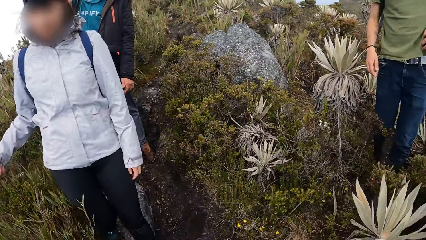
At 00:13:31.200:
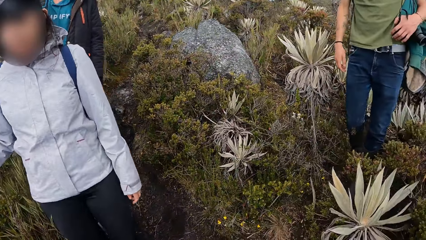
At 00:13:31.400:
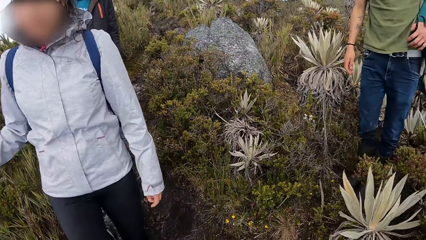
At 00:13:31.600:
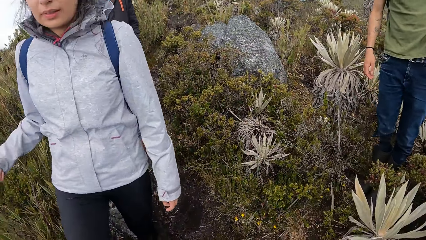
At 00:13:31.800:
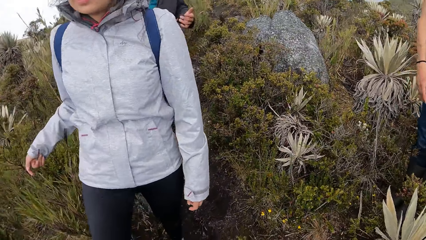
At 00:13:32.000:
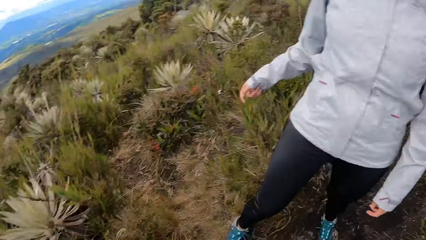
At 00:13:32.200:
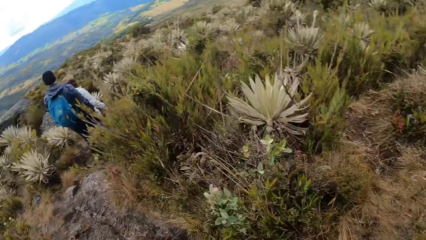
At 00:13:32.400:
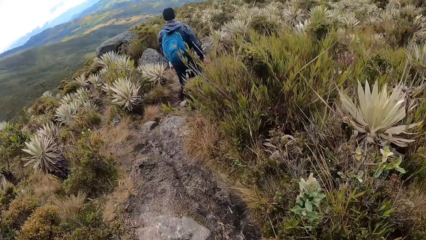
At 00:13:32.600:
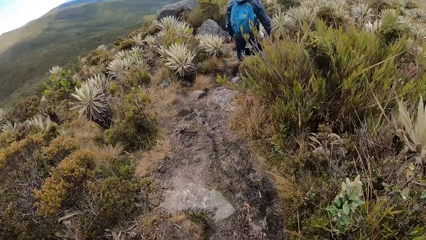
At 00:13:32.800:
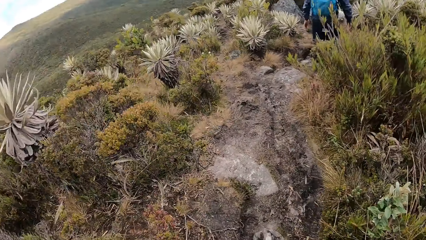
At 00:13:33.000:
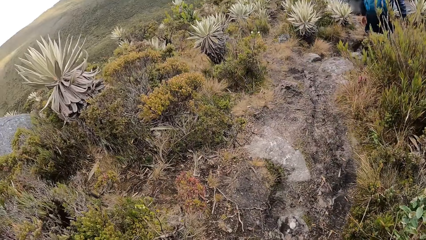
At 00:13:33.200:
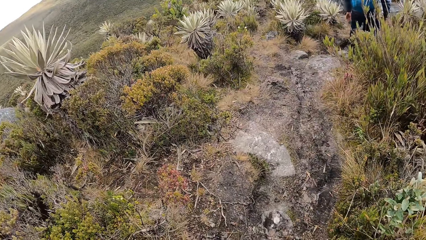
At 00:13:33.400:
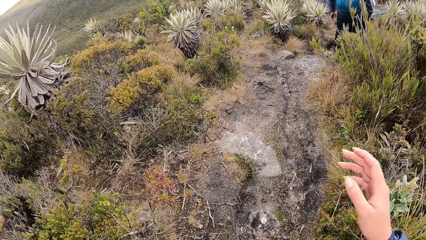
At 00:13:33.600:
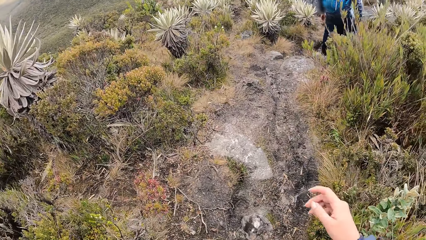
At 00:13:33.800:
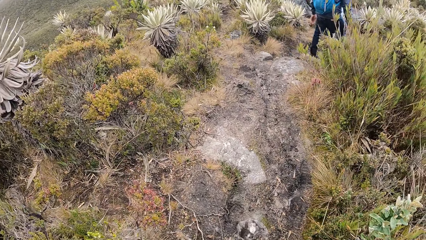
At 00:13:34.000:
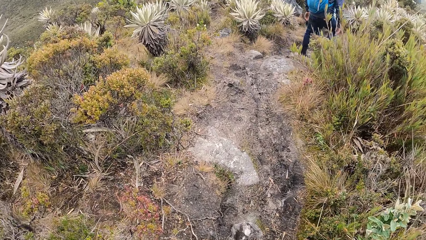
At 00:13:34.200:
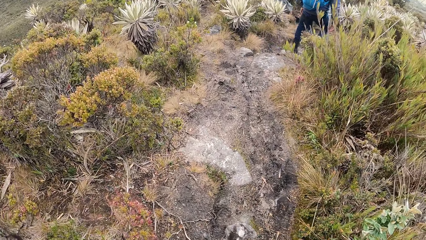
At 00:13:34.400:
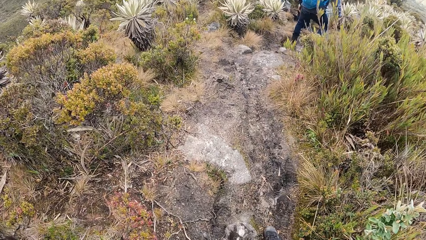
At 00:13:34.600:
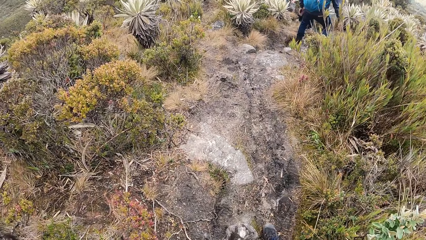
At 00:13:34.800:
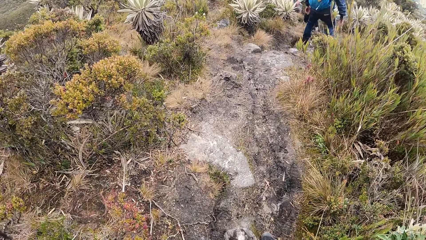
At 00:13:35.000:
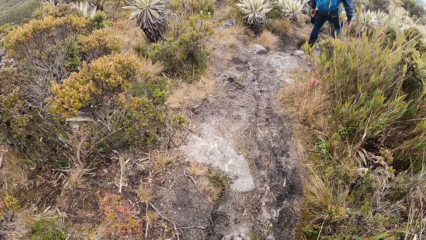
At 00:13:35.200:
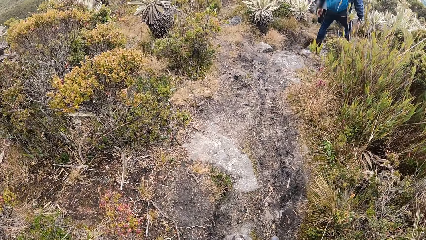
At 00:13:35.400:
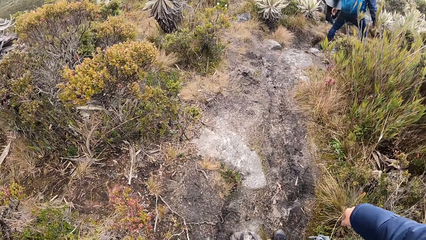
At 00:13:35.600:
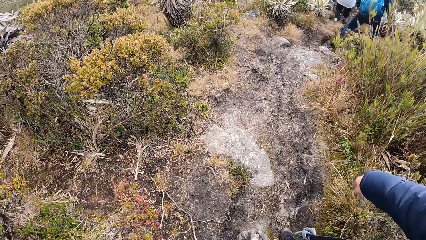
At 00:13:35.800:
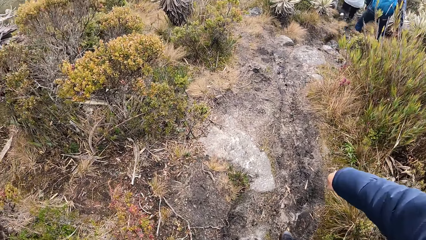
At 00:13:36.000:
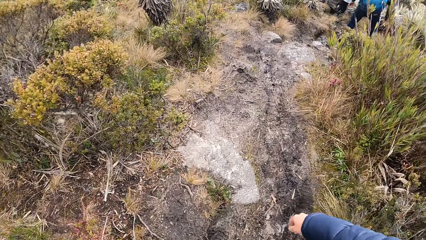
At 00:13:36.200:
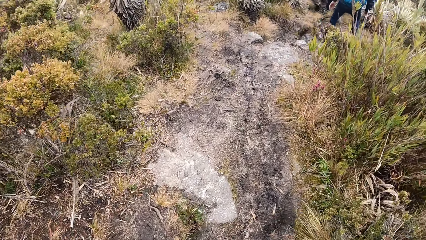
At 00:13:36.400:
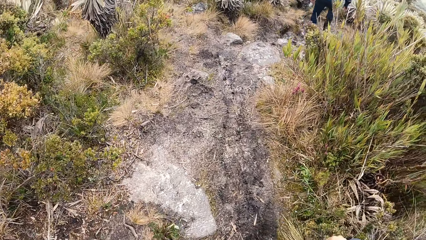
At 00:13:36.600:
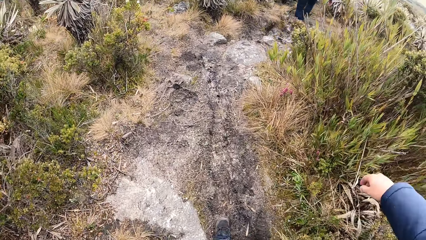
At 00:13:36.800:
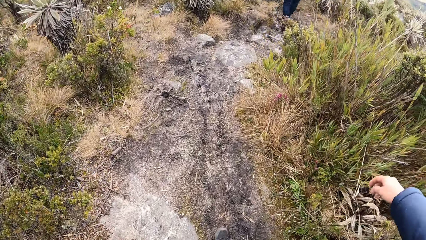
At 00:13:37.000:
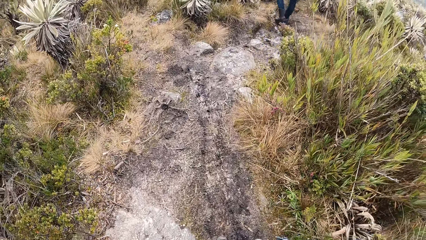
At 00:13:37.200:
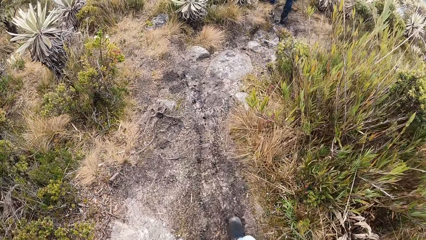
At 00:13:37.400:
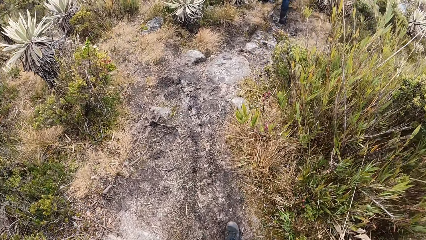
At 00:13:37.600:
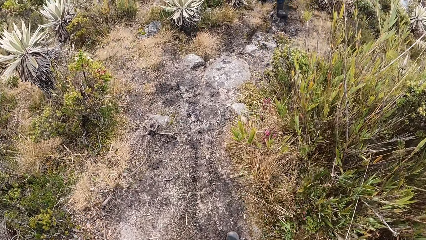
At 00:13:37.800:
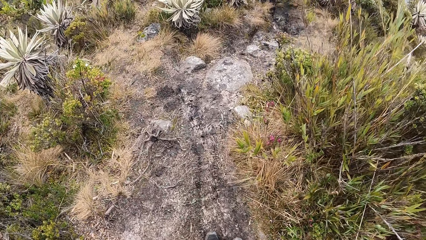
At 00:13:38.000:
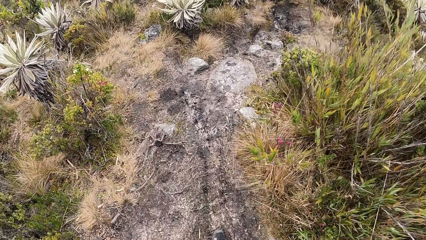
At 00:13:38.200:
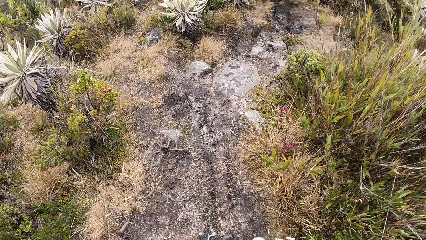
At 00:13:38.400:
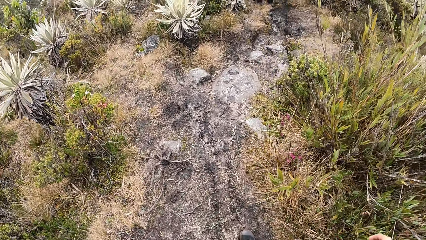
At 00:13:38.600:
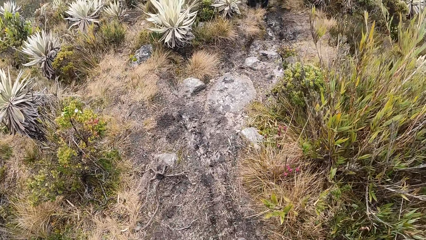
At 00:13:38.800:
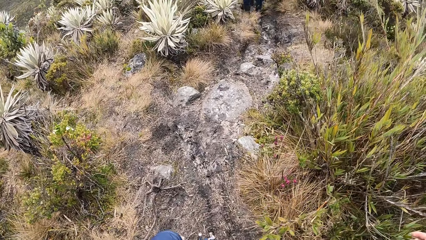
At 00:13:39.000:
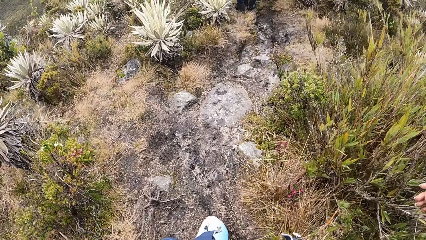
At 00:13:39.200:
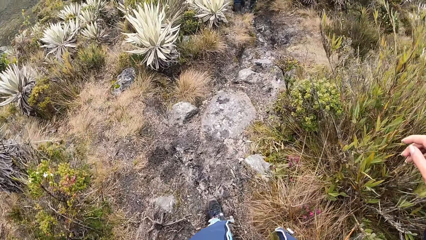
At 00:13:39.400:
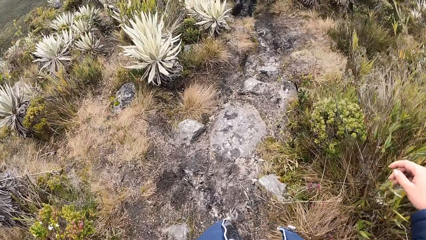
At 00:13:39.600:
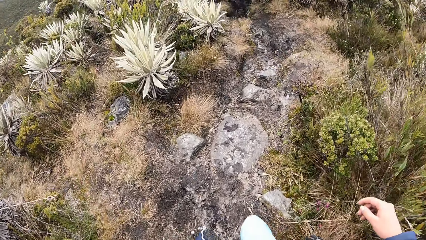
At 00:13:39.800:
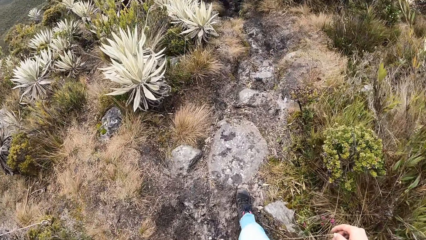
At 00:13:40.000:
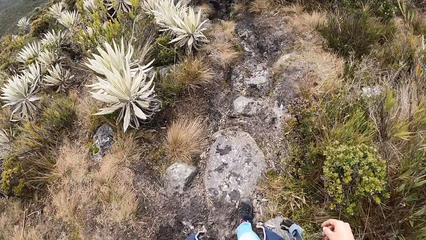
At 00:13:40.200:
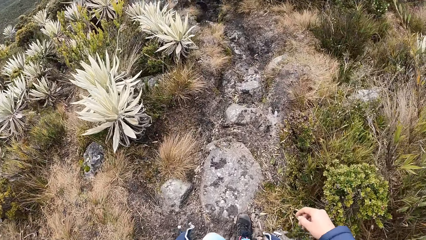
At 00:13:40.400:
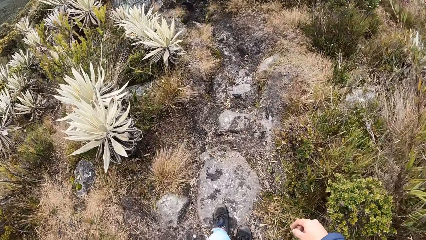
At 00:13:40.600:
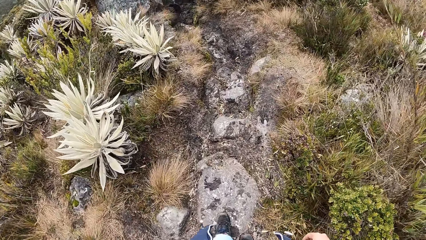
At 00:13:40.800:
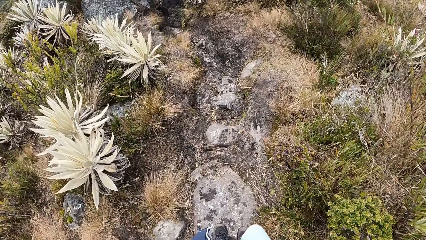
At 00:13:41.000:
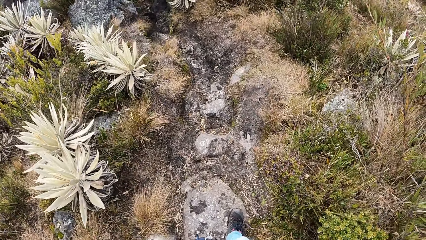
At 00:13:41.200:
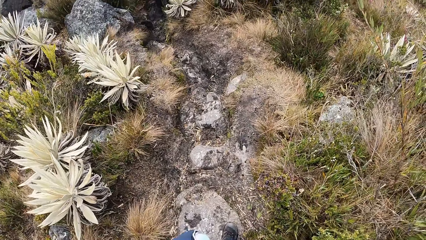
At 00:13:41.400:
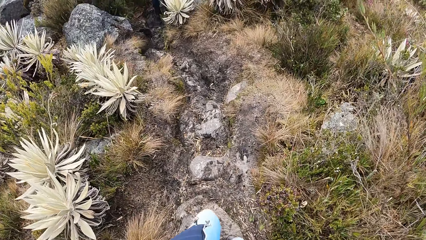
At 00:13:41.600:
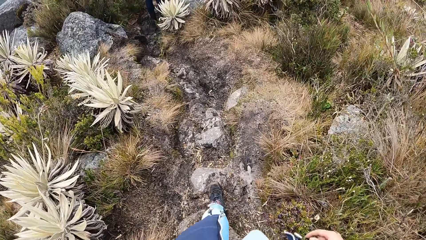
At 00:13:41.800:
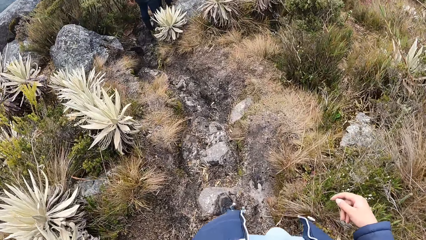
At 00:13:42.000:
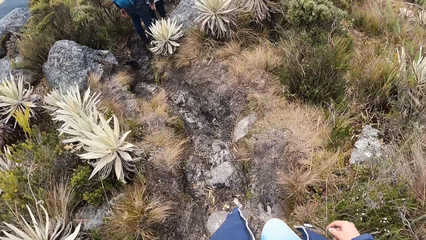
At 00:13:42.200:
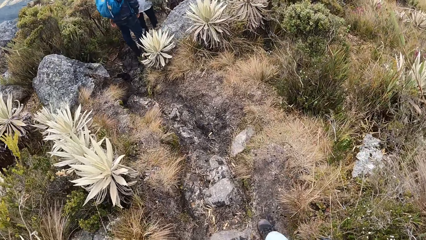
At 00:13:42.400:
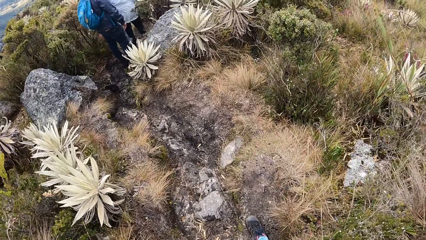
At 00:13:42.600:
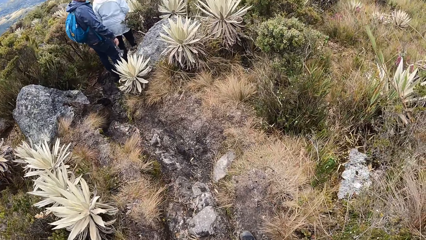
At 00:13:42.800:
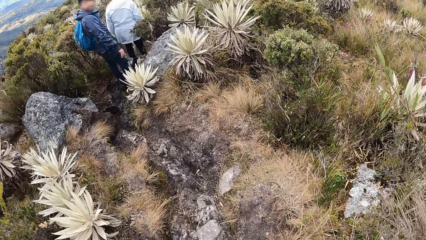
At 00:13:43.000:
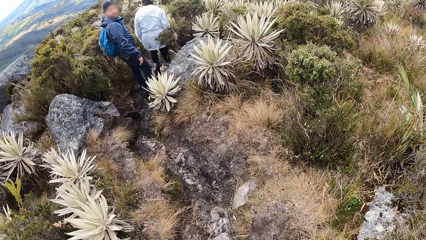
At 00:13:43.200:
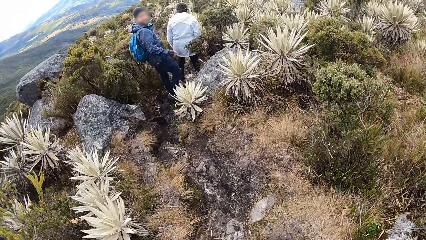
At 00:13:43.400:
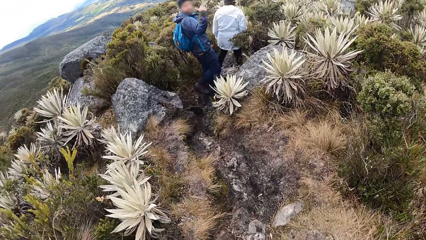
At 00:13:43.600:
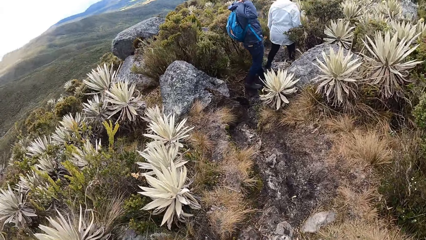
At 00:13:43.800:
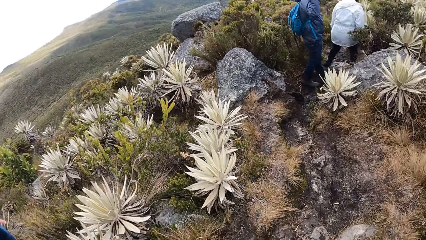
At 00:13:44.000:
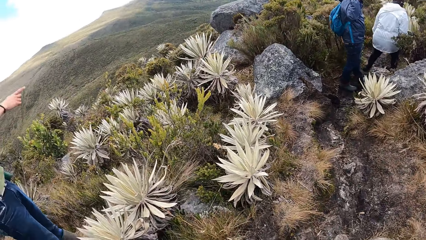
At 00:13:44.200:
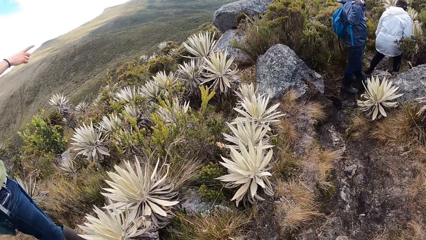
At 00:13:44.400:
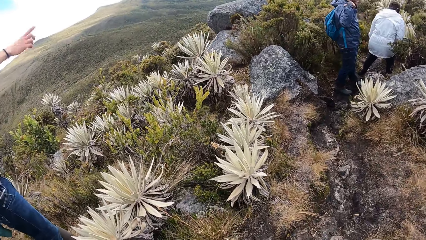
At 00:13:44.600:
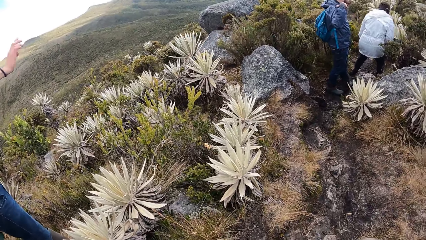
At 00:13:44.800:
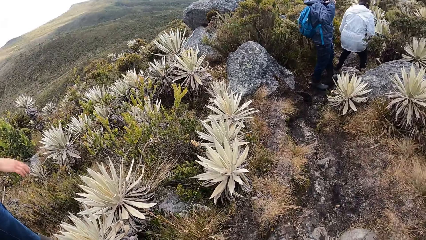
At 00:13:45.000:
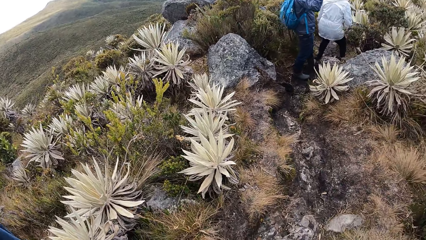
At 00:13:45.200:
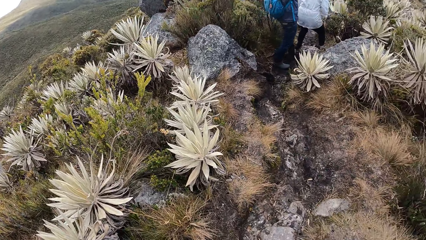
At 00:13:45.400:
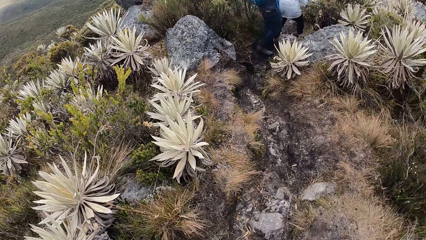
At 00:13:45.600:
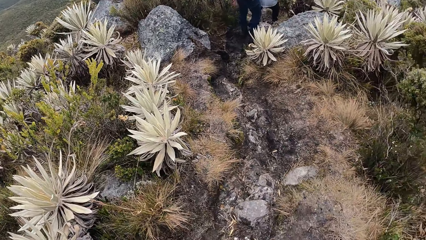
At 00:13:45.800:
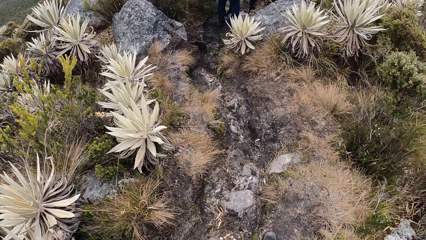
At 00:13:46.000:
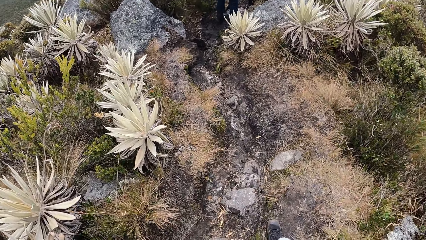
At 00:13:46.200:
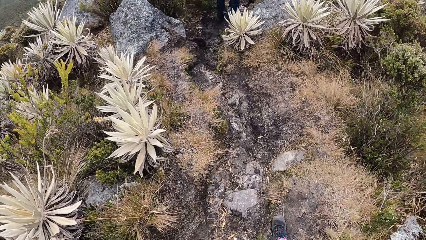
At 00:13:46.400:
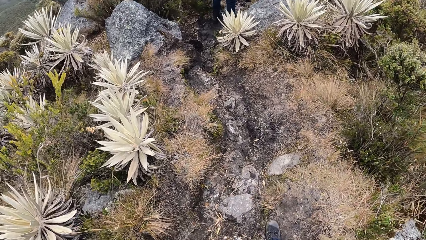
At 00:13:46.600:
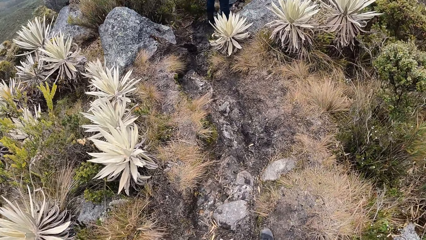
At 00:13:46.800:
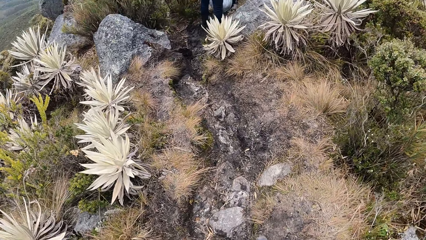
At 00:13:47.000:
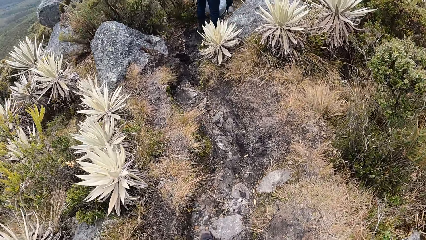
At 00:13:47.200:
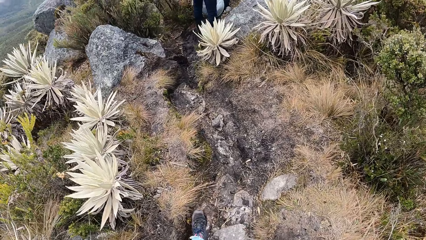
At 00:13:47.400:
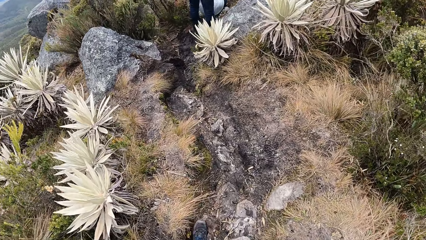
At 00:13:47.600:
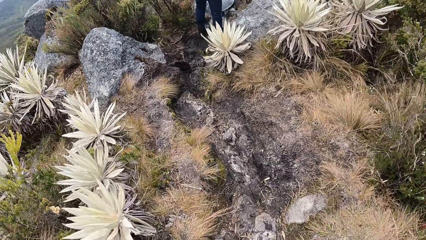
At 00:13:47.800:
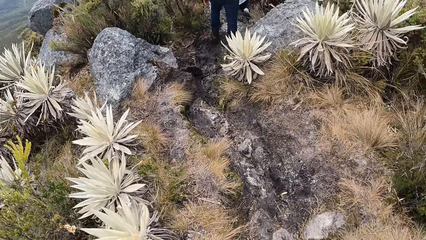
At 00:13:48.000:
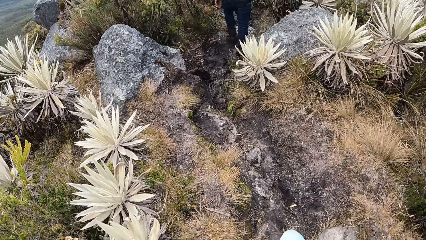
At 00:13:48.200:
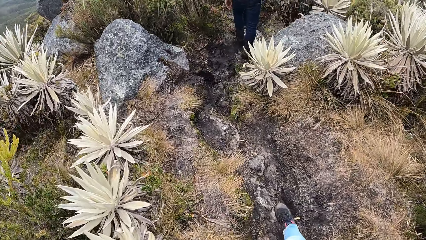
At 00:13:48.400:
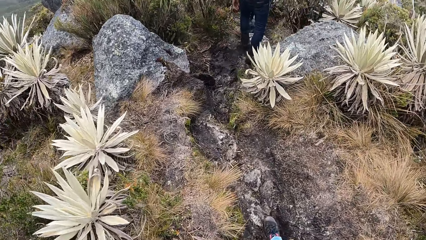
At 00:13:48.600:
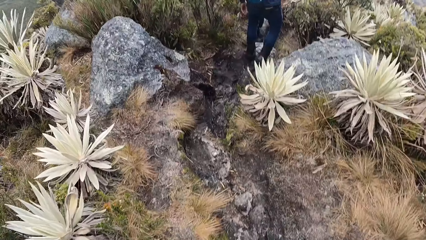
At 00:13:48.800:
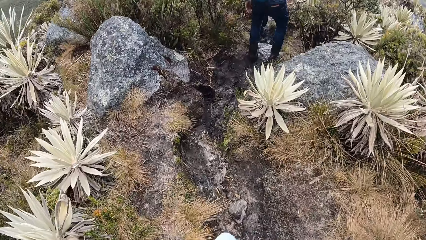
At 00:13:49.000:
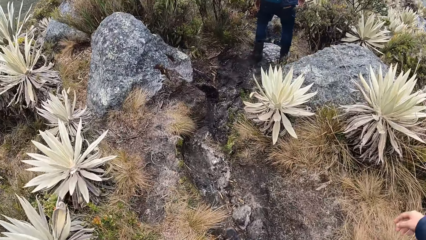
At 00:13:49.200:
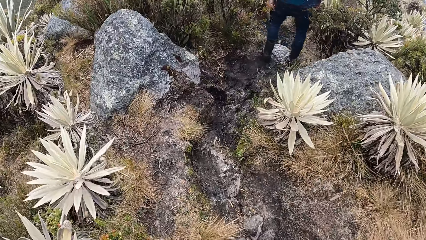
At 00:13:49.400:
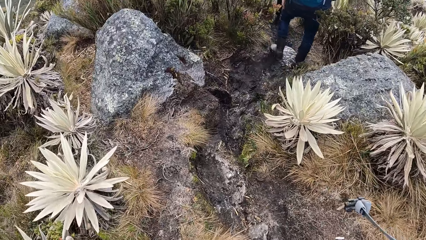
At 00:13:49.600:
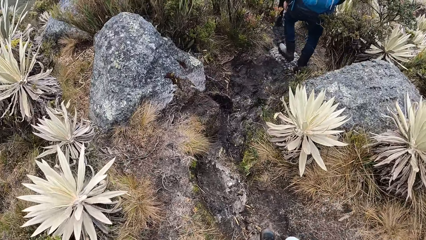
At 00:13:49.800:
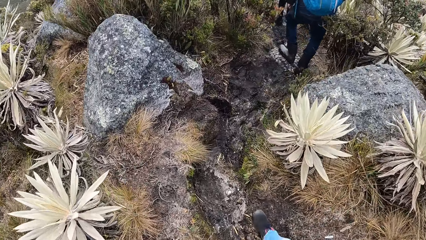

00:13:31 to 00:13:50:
A person walks towards the camera wearer. The camera wearer turns around. They move the right hand. They walk on the garden. They turn around. The person points aside.
